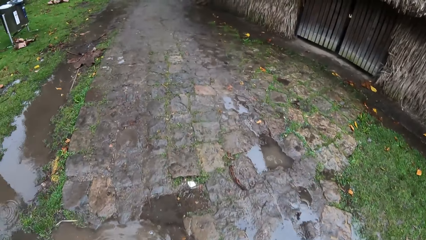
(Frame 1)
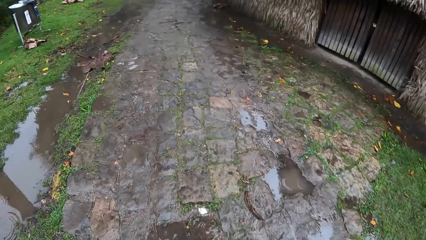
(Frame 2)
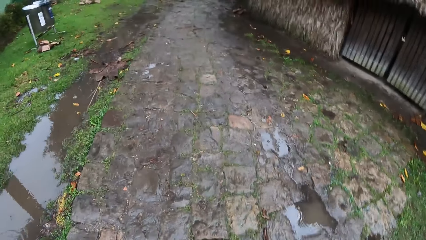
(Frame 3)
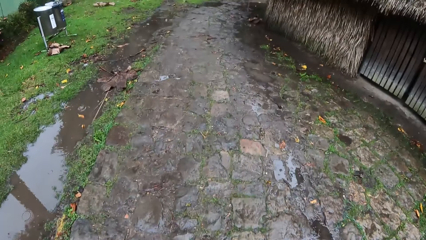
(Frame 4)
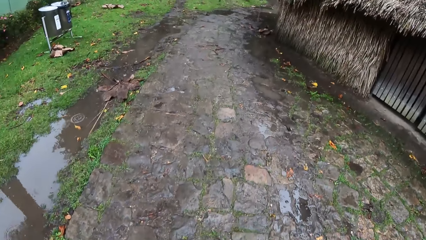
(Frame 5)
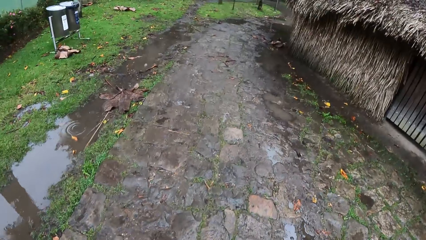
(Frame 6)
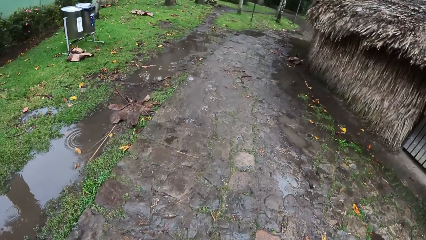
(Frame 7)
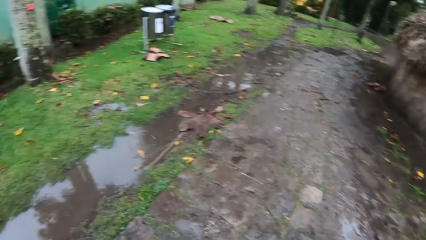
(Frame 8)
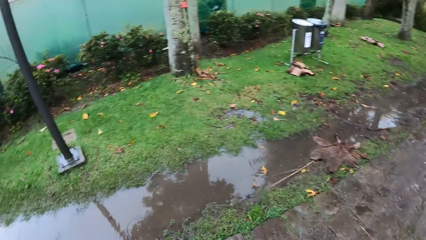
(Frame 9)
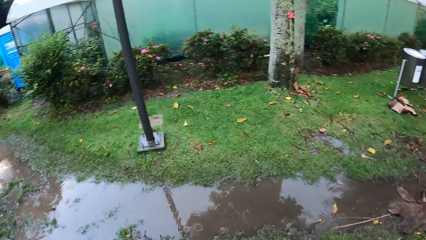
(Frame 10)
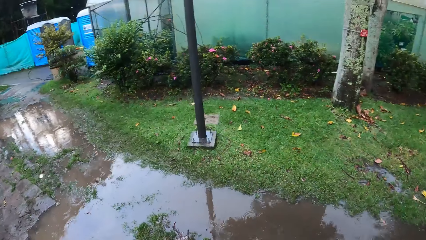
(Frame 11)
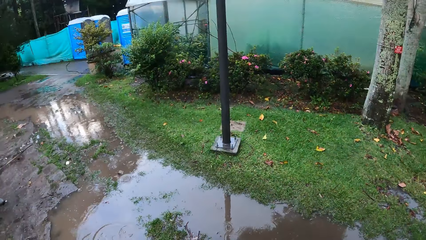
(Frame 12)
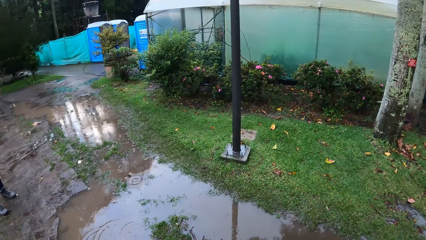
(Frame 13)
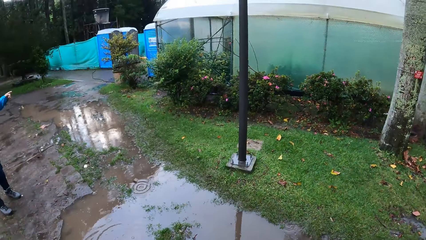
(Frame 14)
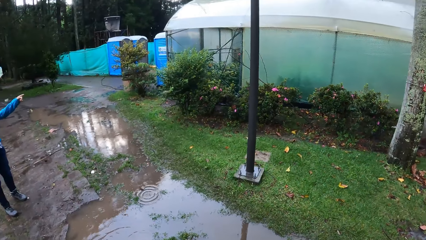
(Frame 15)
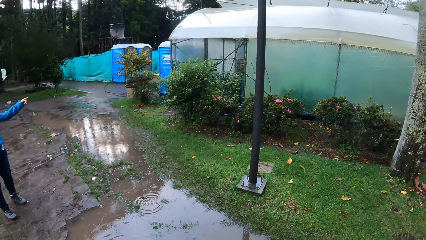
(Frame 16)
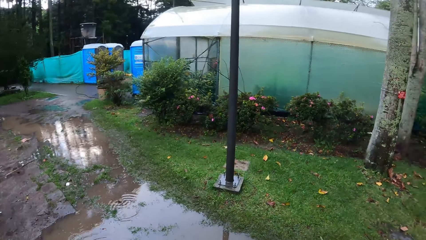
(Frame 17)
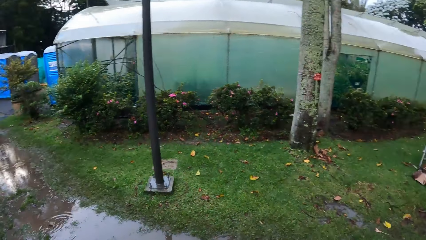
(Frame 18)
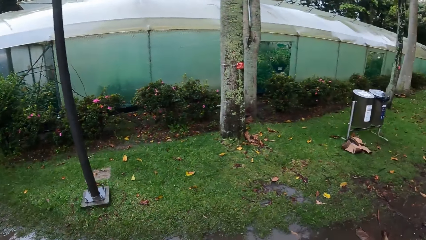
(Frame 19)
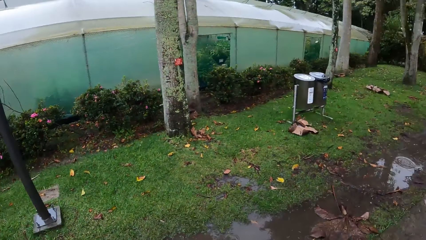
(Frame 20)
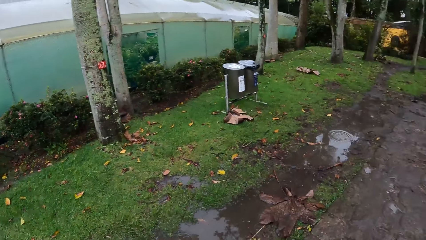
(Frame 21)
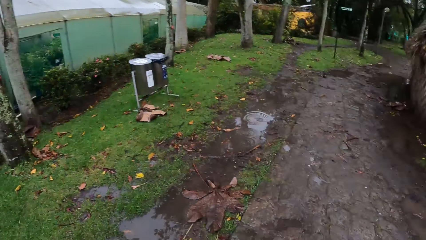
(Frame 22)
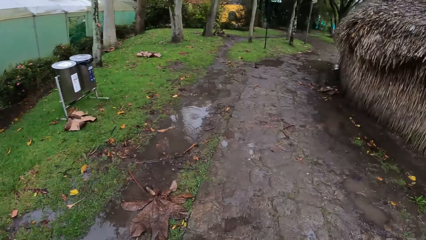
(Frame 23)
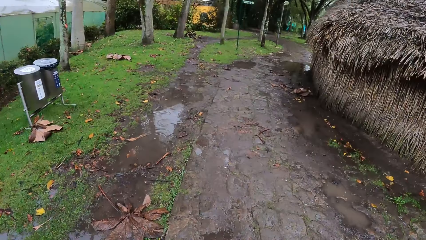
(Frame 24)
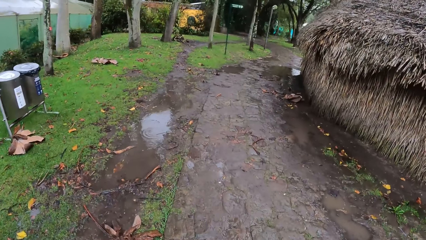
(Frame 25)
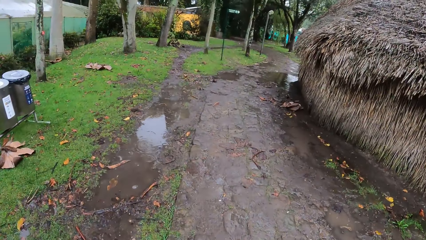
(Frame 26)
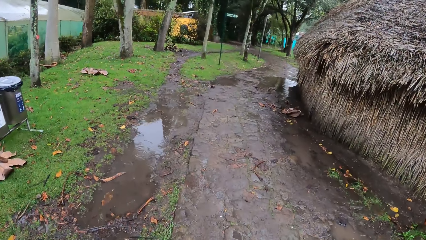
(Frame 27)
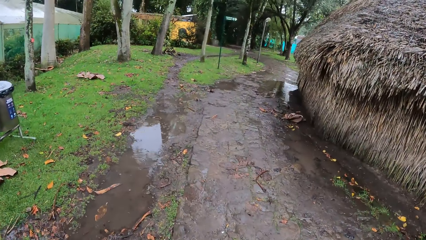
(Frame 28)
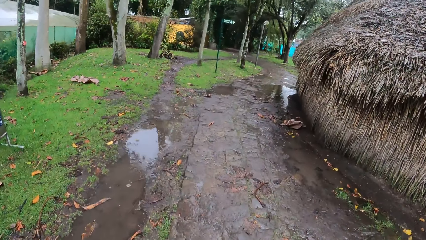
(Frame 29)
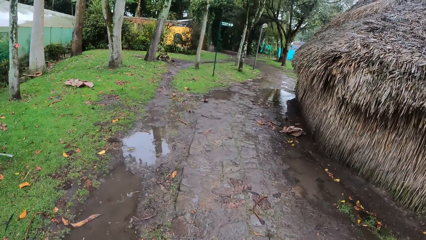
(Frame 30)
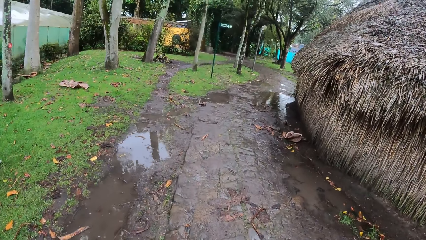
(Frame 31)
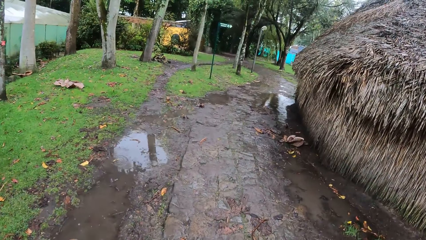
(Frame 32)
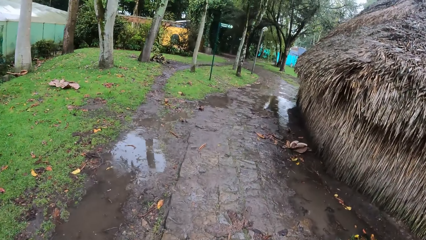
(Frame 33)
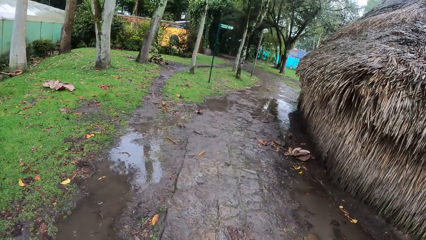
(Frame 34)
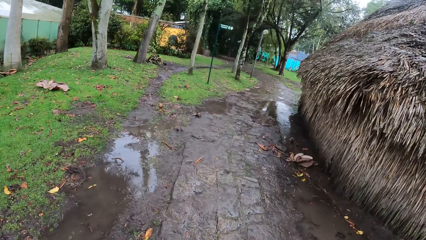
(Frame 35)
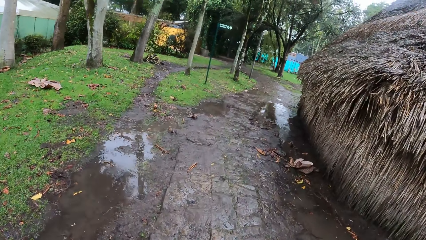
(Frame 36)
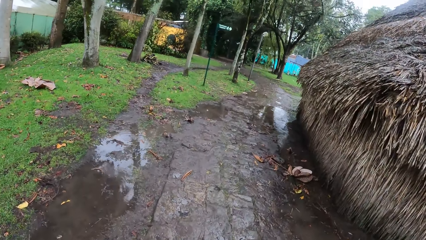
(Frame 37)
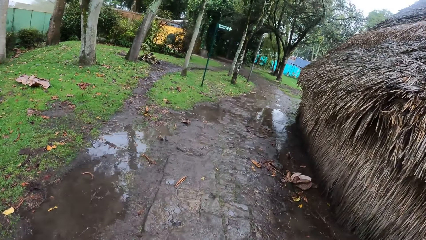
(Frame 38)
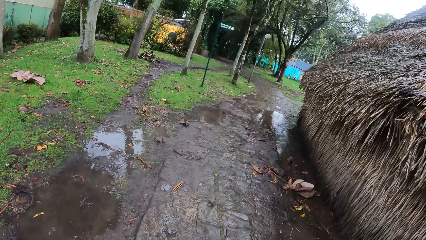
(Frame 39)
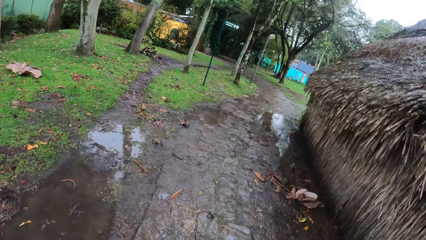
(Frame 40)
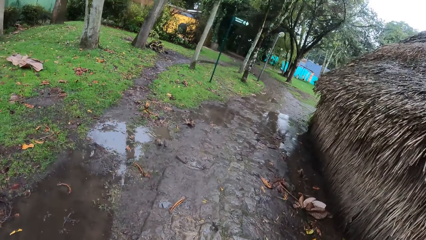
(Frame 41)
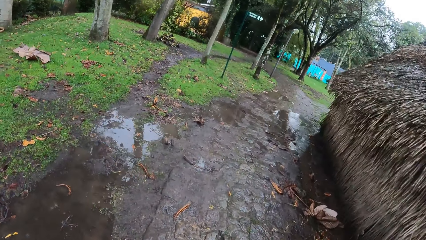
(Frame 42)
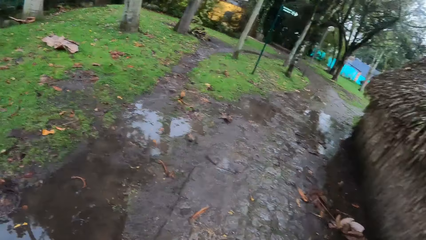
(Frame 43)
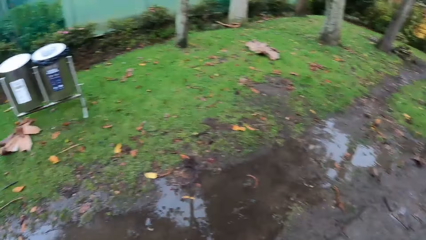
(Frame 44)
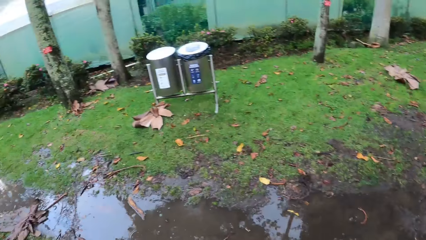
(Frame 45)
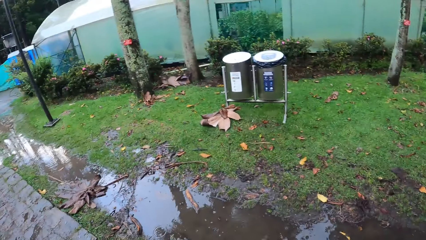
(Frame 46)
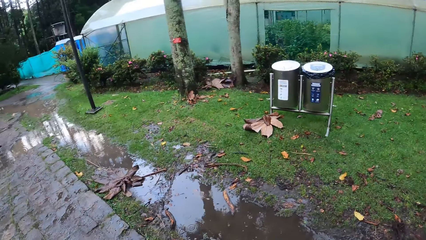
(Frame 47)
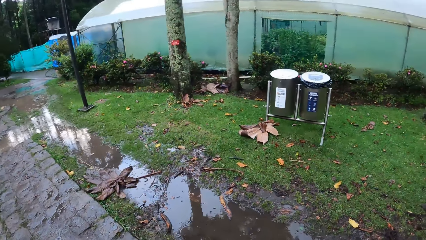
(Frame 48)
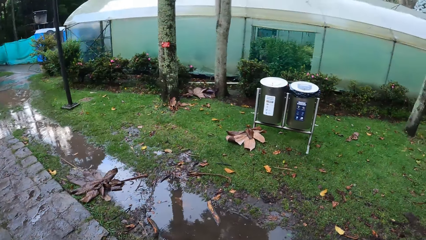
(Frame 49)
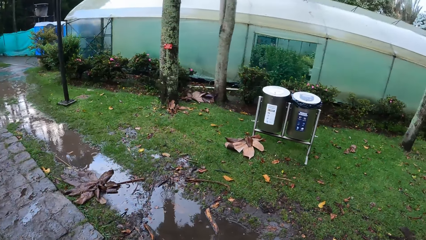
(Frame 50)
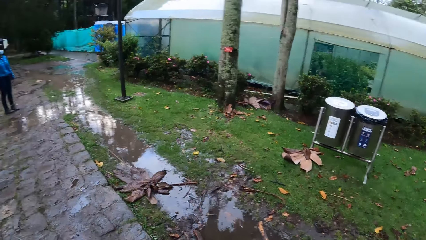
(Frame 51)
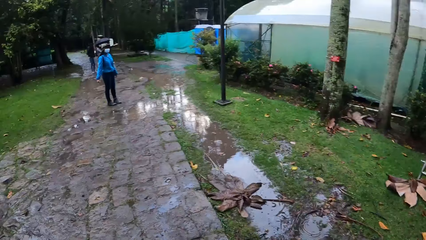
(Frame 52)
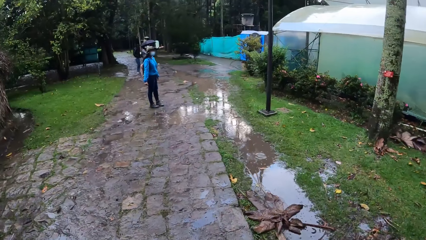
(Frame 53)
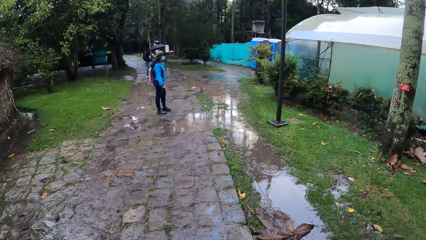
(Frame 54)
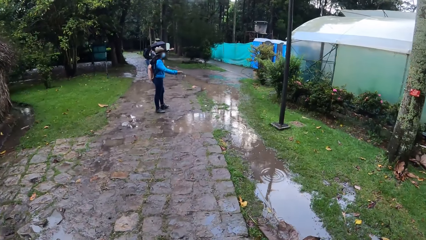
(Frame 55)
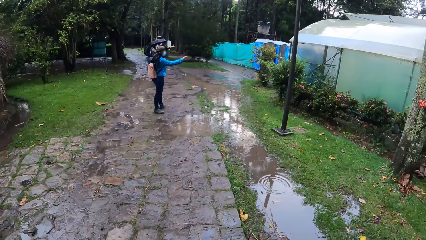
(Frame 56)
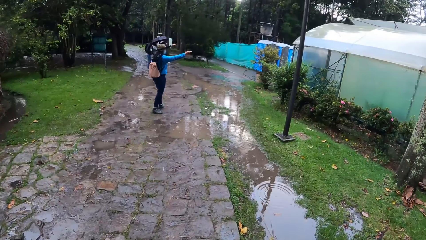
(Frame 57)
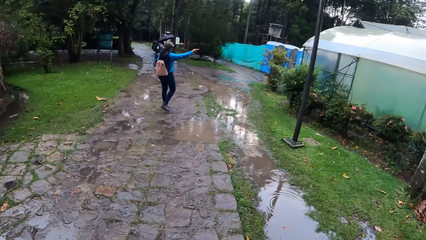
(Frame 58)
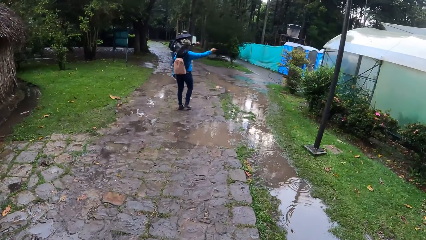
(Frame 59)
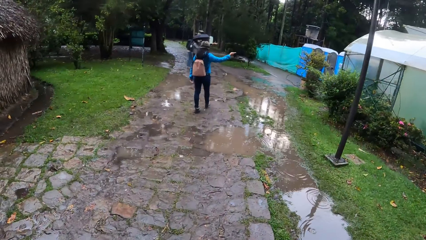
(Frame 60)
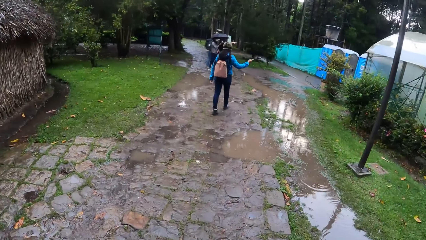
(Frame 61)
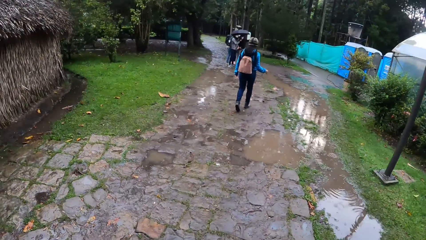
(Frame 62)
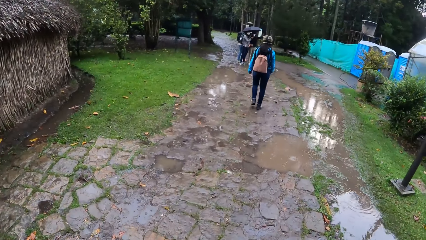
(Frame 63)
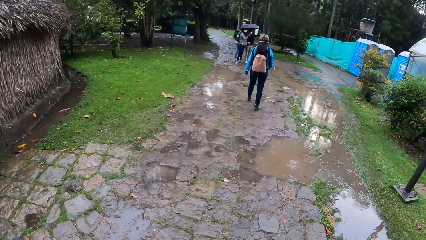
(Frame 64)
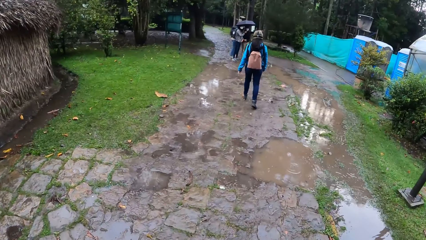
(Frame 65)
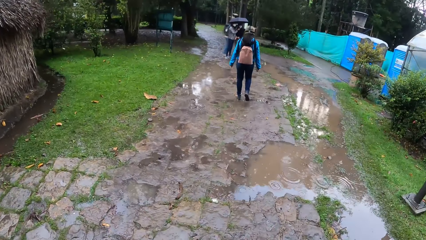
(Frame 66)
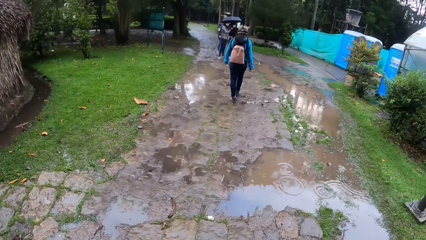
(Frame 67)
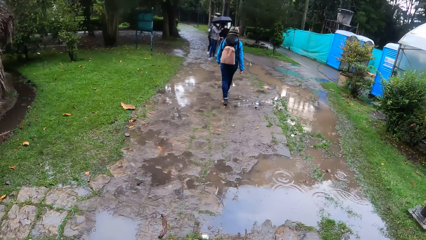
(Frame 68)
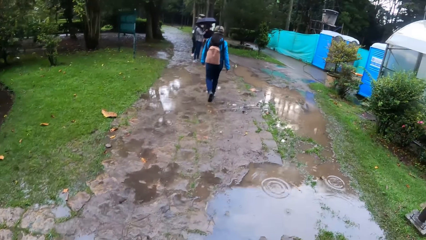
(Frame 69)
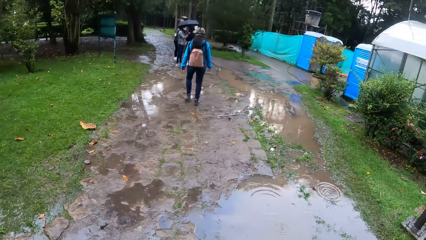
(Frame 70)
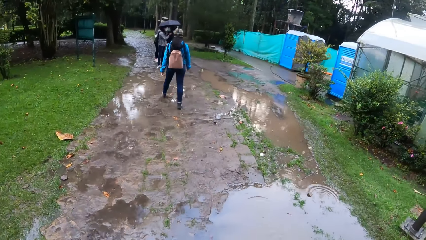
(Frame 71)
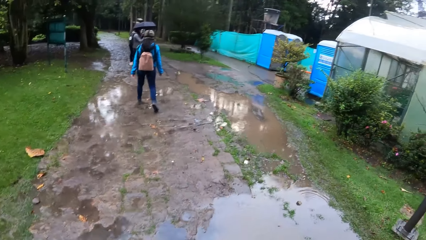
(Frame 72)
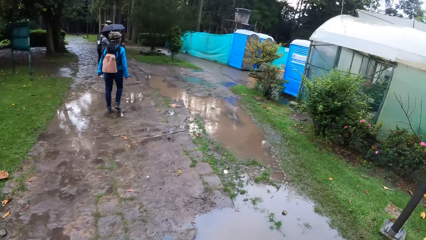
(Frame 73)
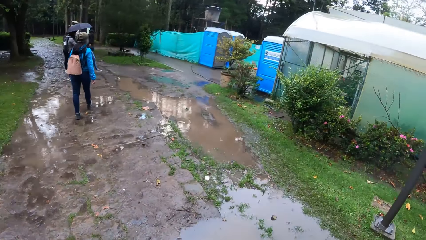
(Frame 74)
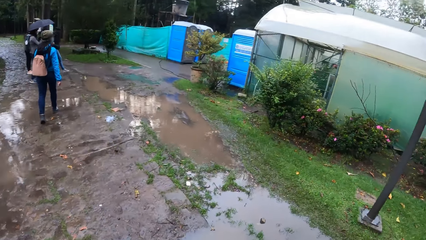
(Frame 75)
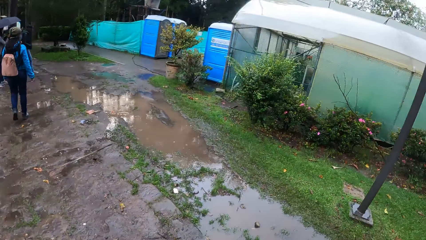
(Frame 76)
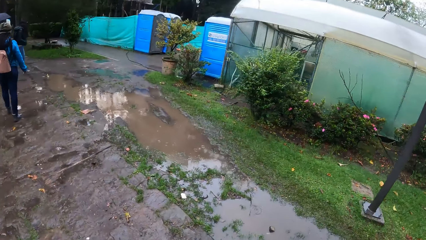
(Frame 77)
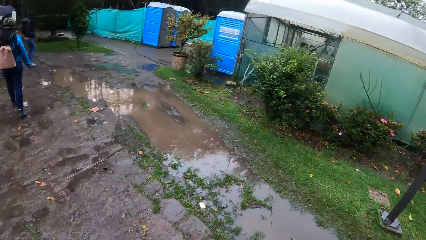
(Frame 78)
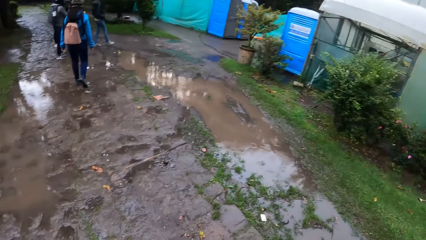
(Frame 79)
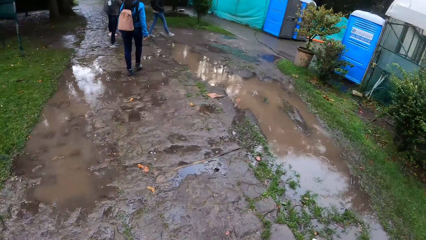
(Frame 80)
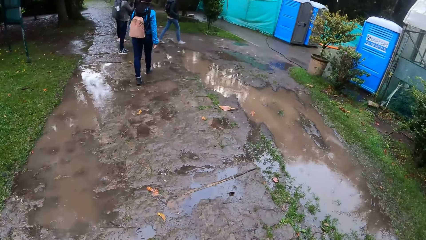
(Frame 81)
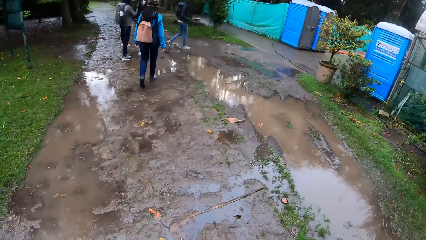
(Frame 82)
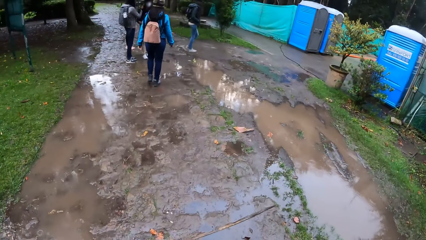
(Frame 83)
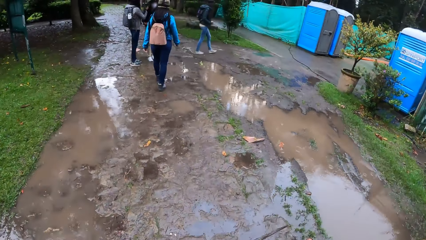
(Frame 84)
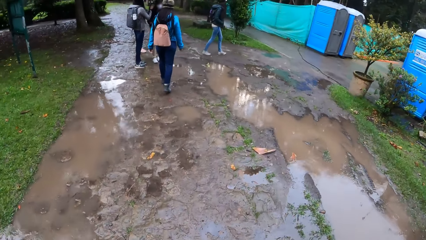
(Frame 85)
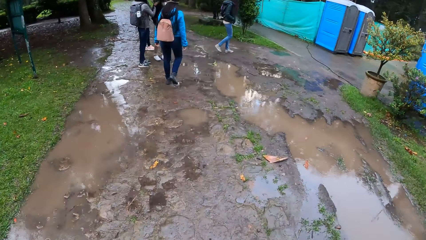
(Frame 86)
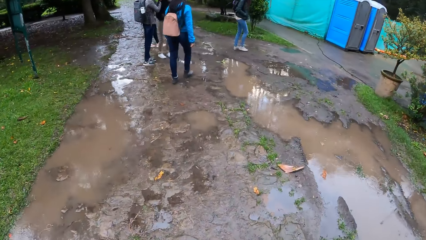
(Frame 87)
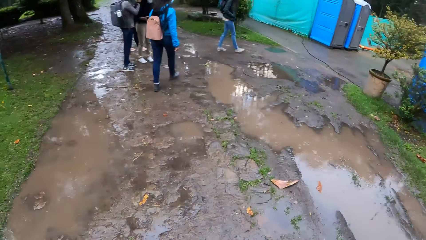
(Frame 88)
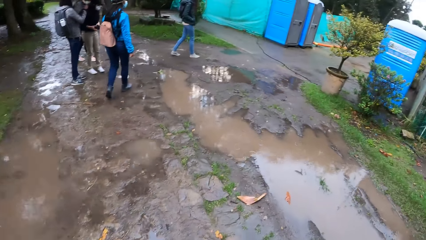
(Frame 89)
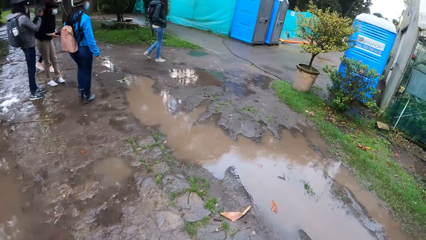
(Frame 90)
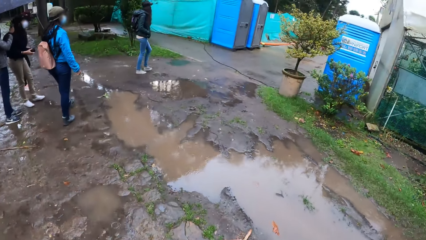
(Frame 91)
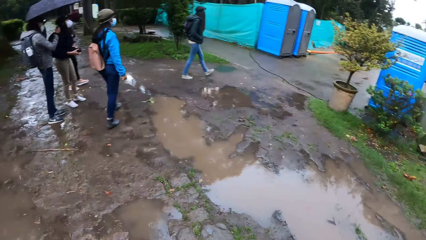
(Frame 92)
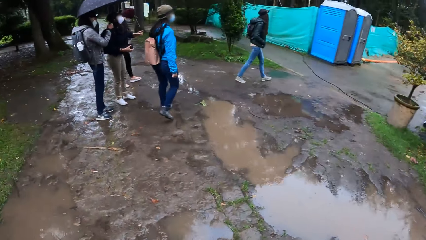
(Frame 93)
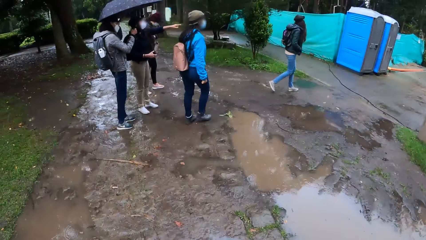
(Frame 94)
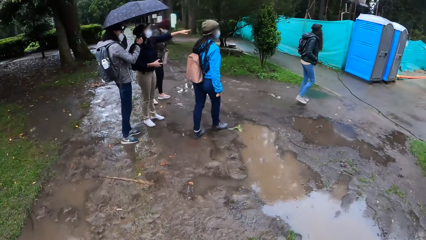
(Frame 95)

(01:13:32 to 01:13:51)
The camera wearer stands on the footpath. They turn on the footpath. A woman points at a building with her right hand. The camera wearer turns, walks on the footpath, turns back, and walks back on the footpath. The woman points at the building with her right hand on her way back on the footpath. A lady walks on the footpath.
